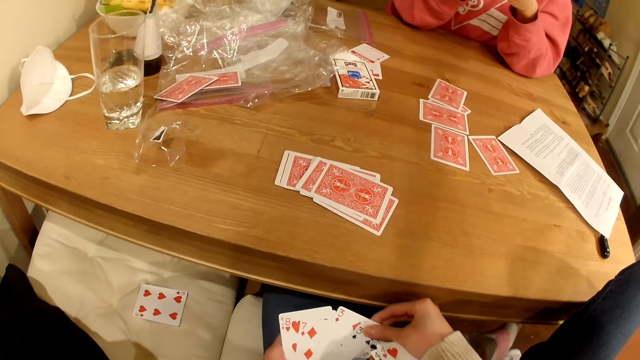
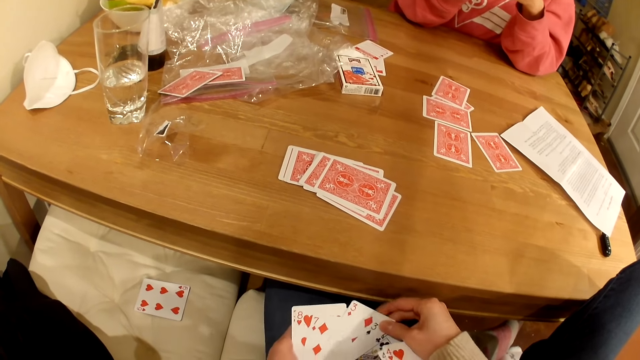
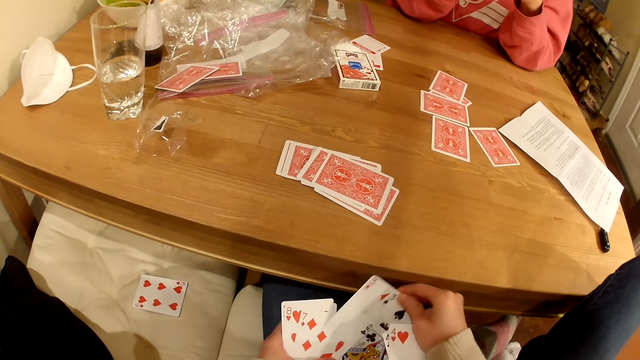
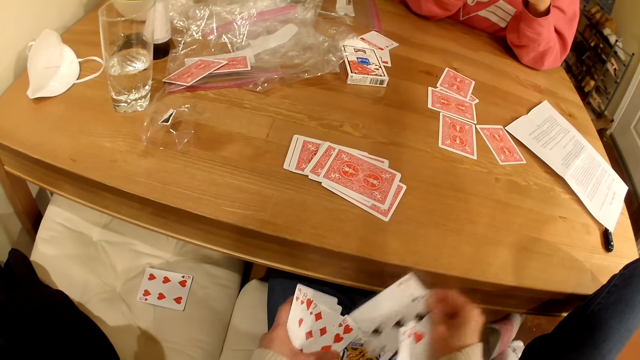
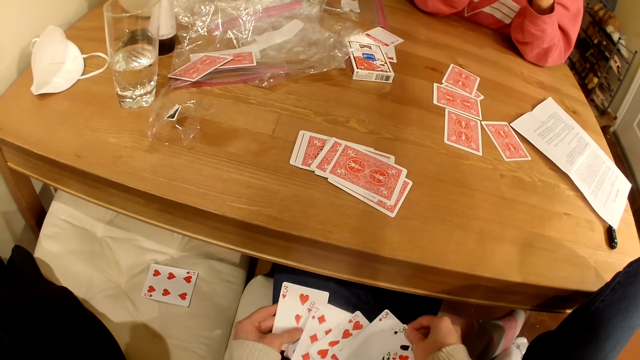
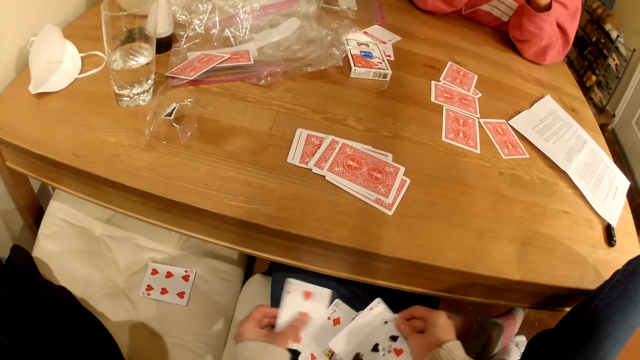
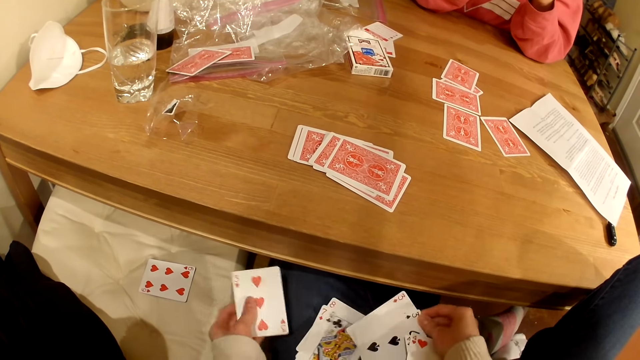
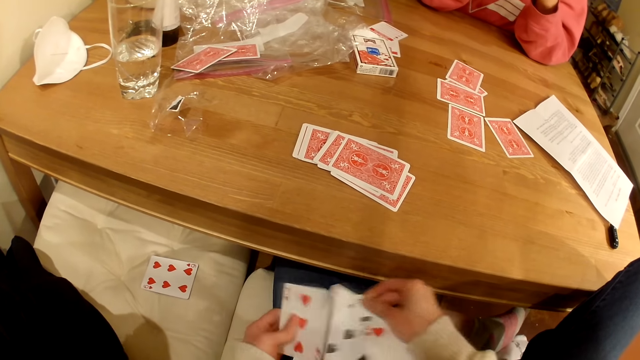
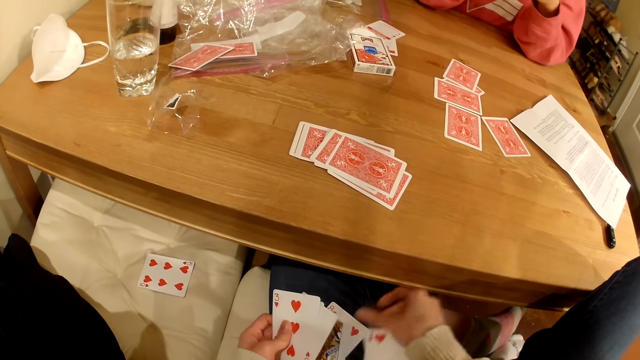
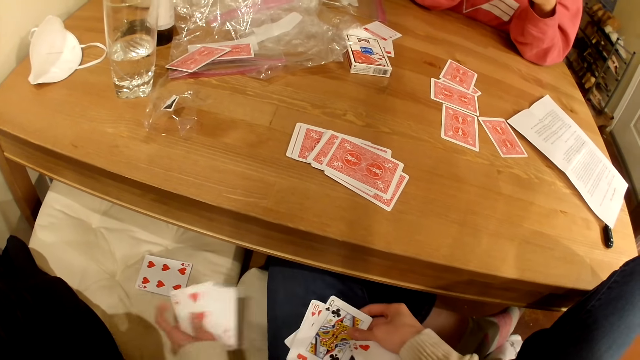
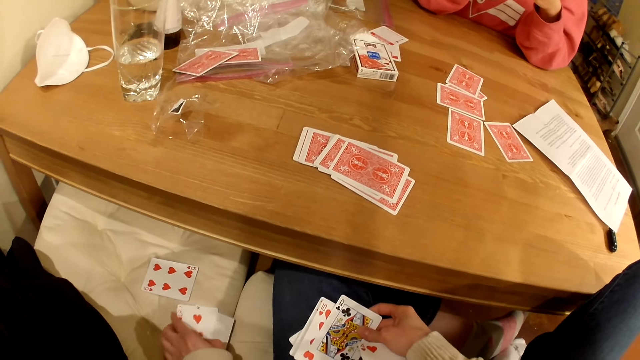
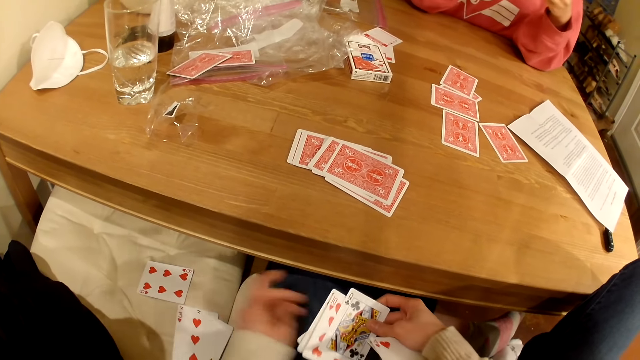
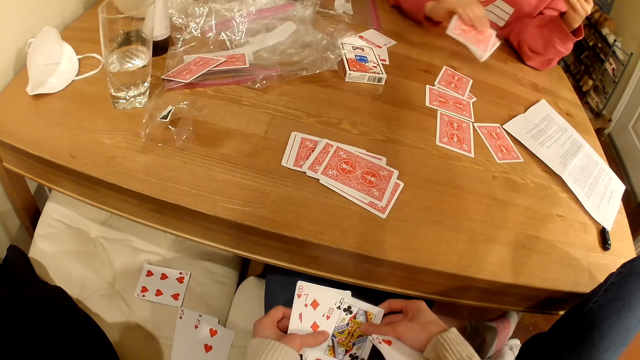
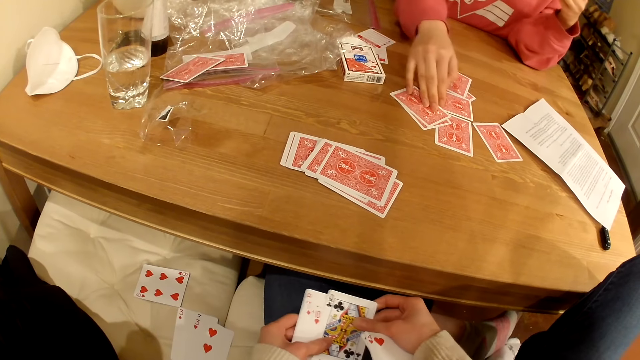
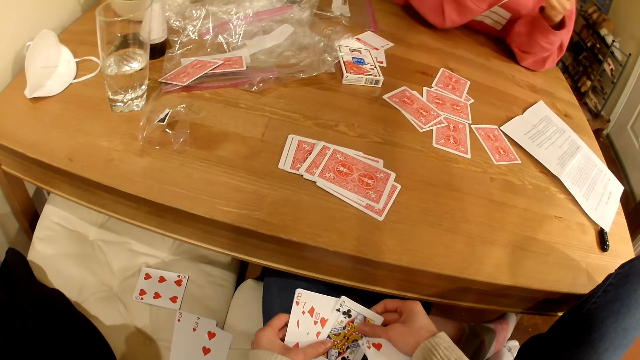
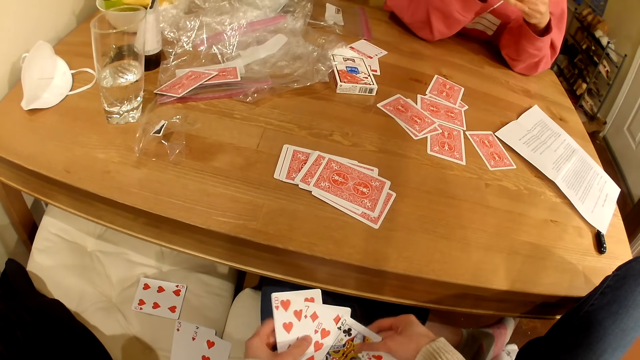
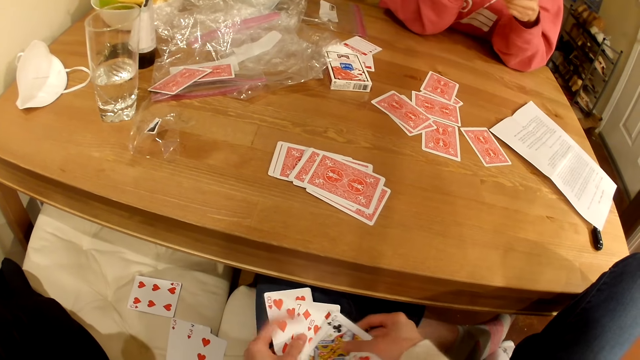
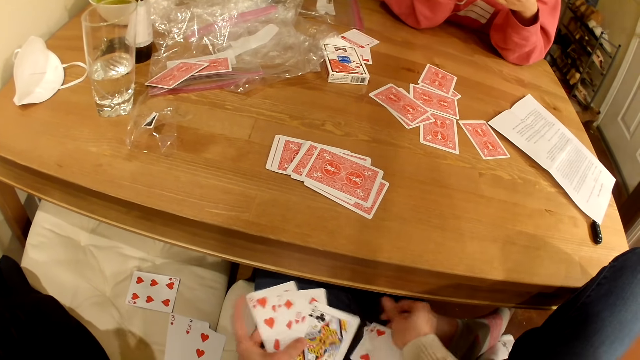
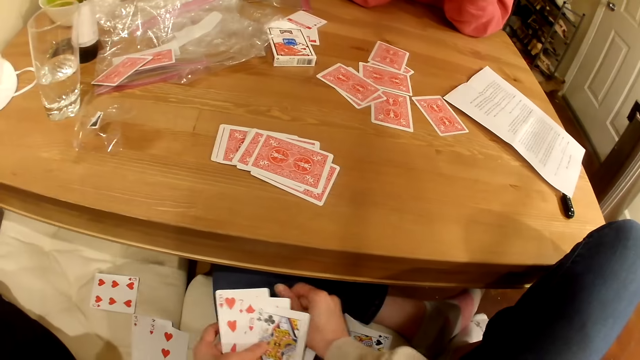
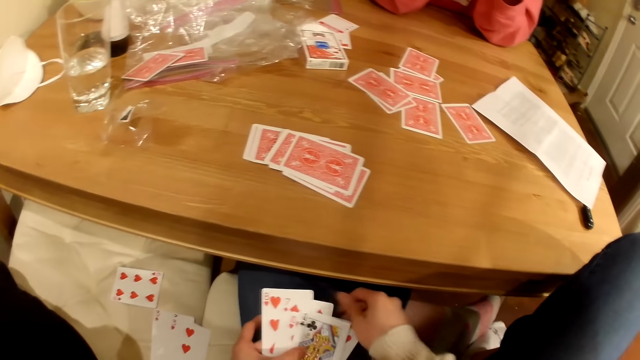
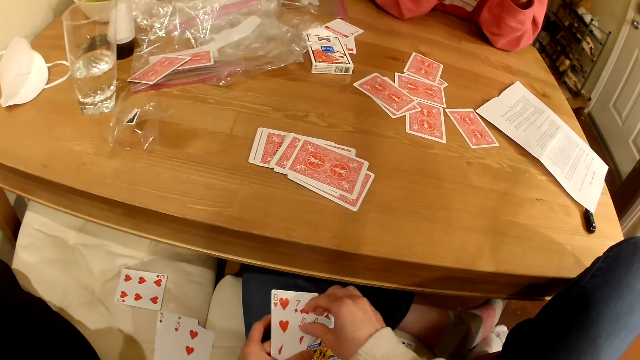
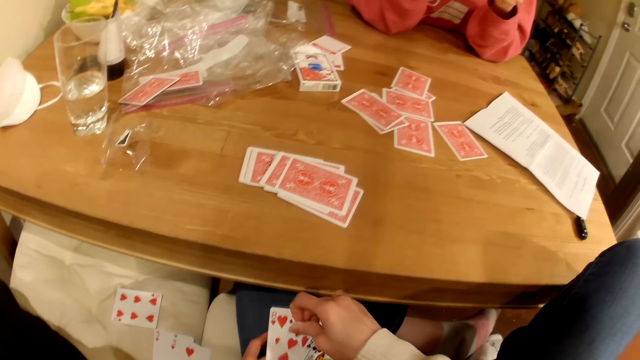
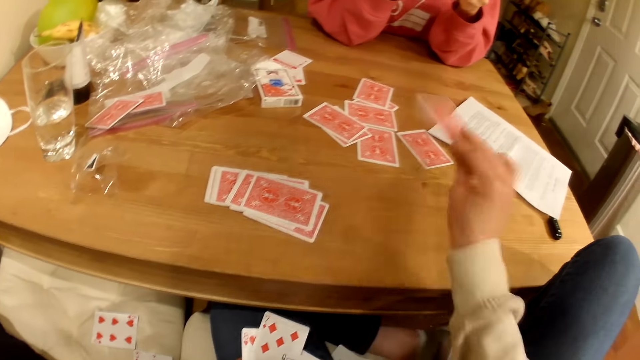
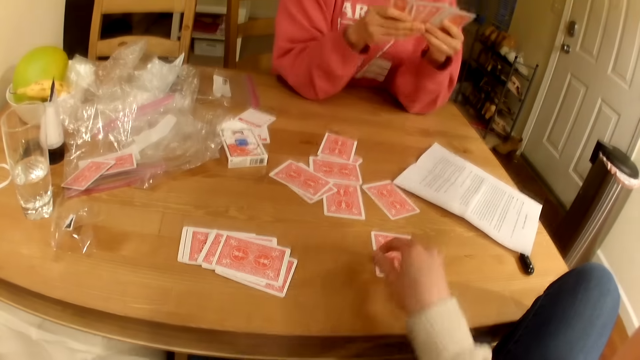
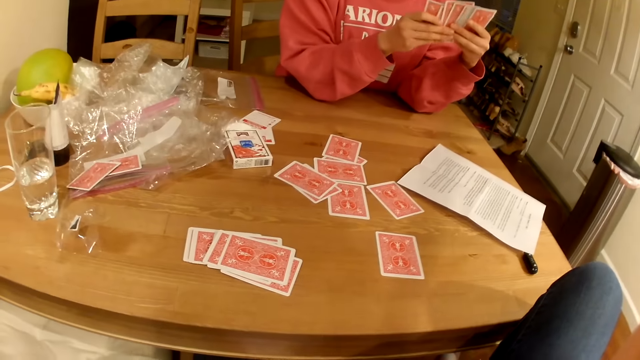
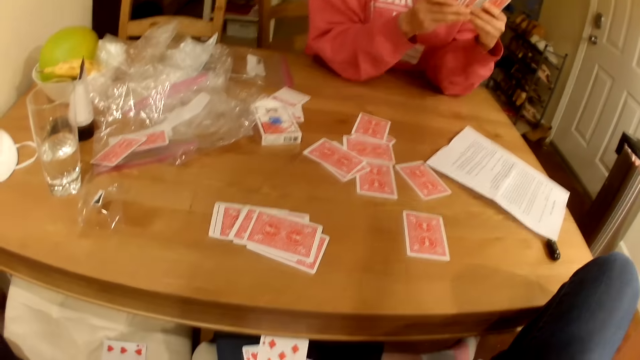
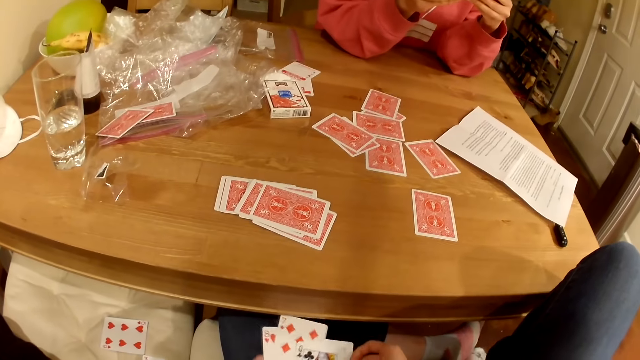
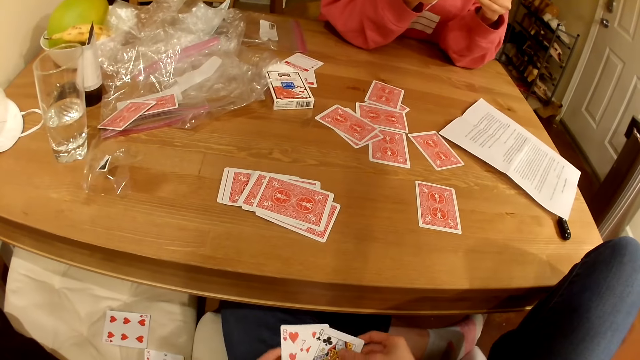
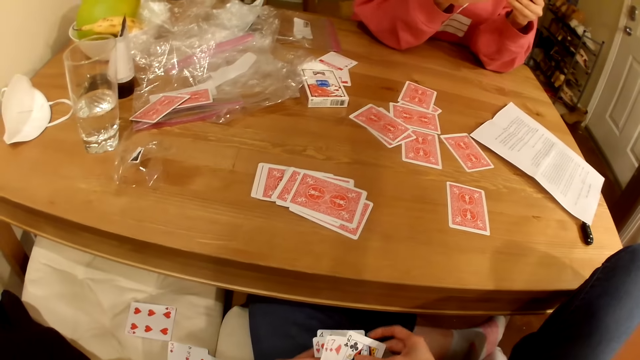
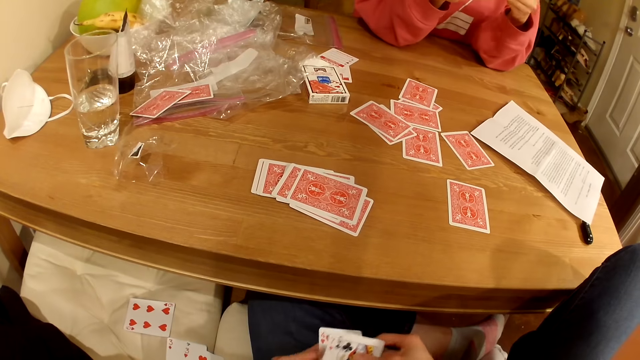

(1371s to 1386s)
The camera wearer places cards on the chair. They check the cards. A woman places cards on the table. The camera wearer checks the cards. They place a card on the table. The woman checks the cards. The camera wearer checks the cards.

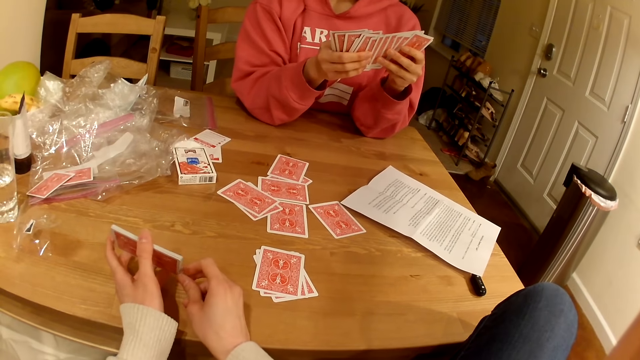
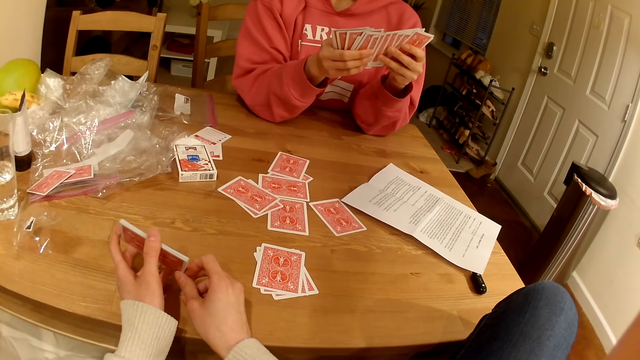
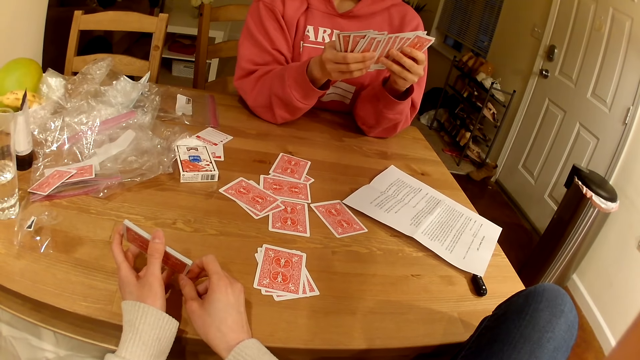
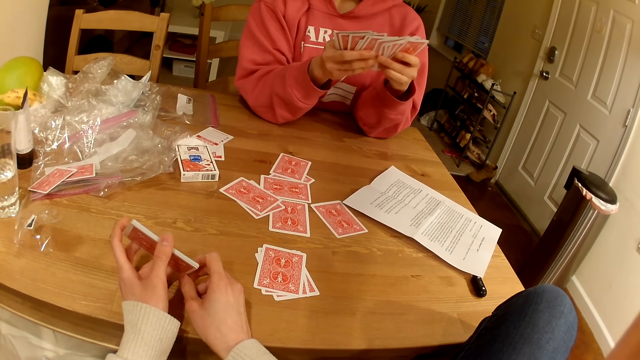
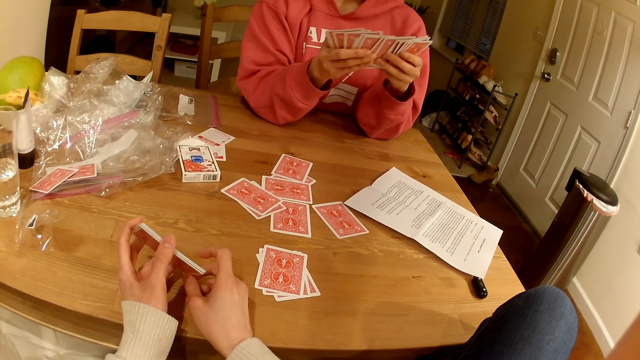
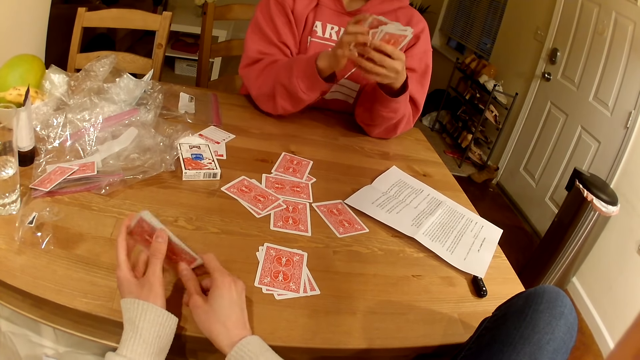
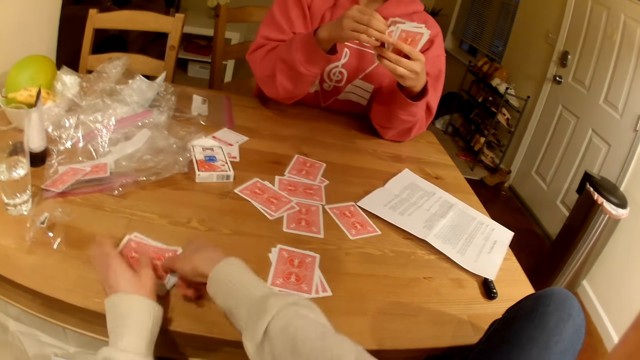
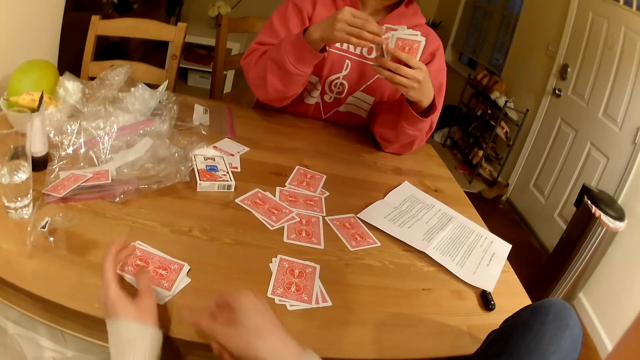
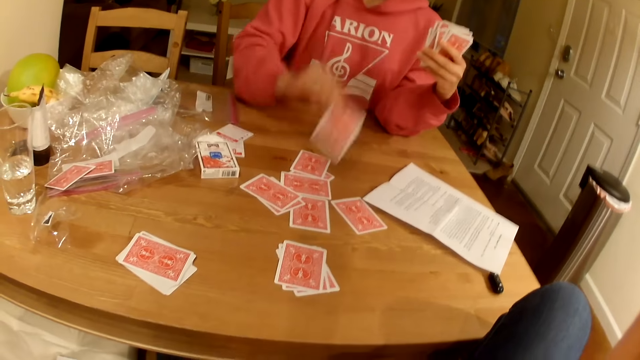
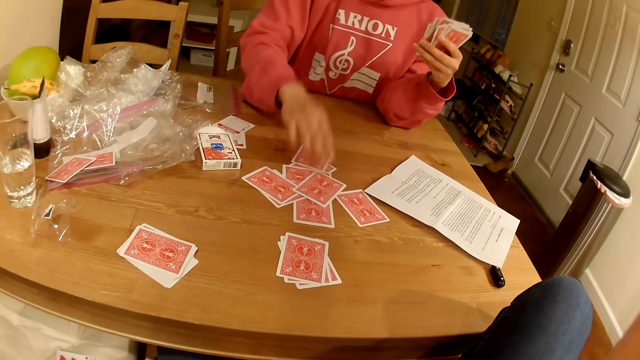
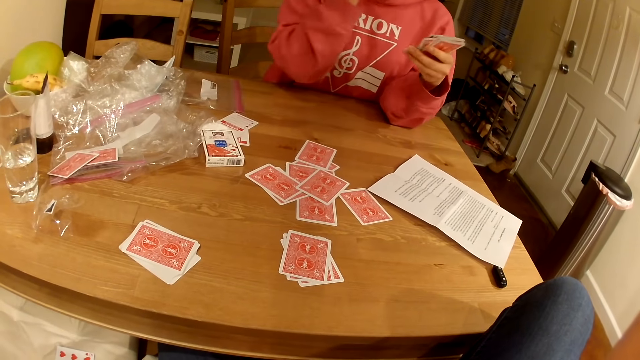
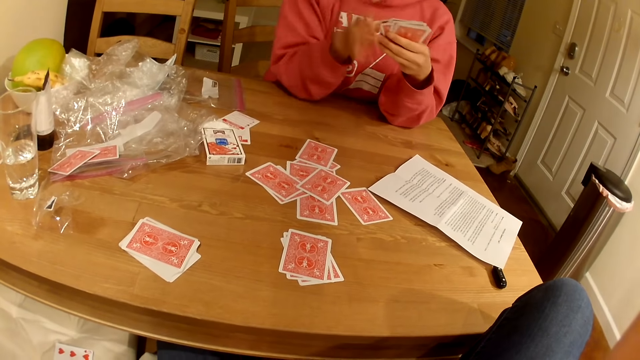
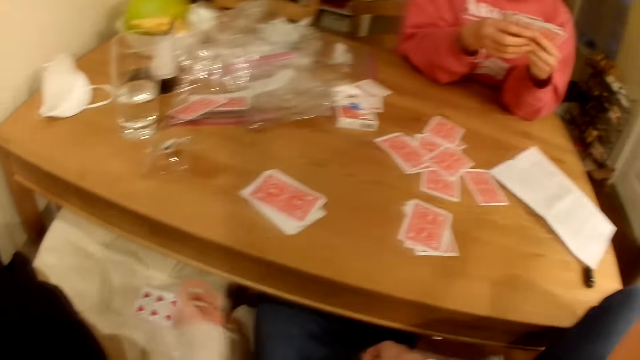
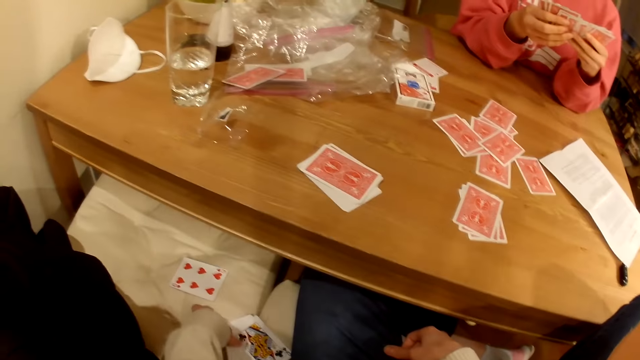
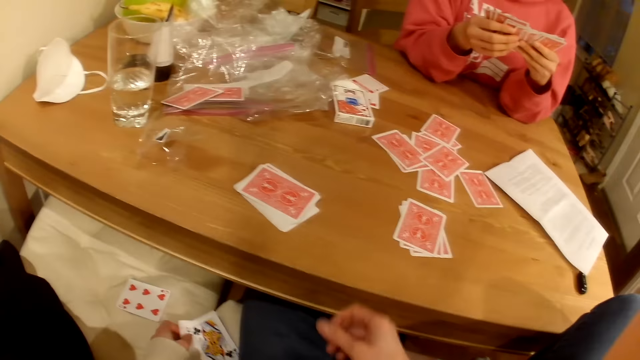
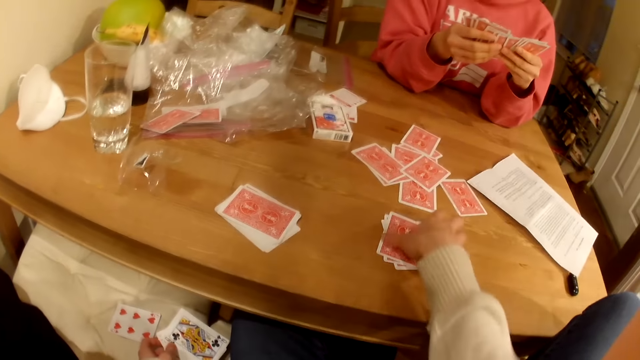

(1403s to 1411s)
The camera wearer looks around the table. They place cards on the table. A woman places the cards on the table. The camera wearer picks the cards on the chair.
